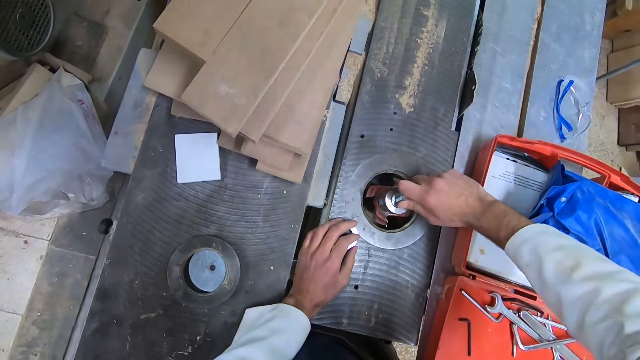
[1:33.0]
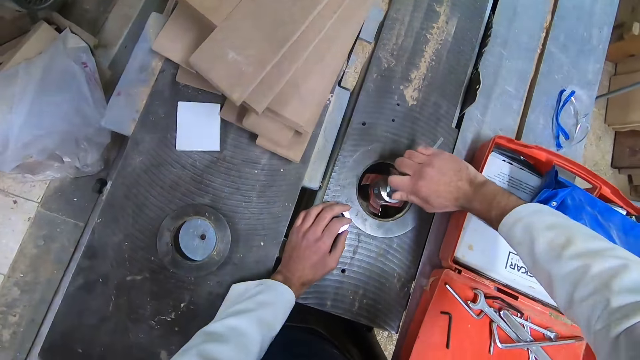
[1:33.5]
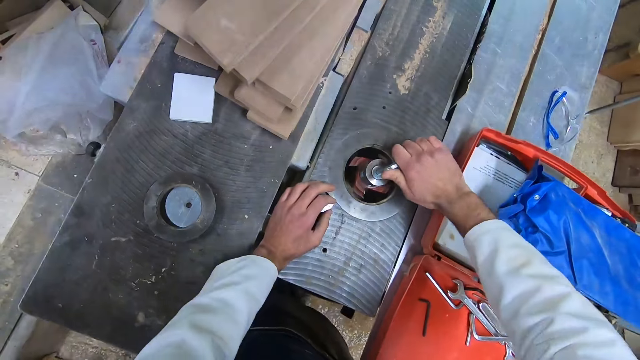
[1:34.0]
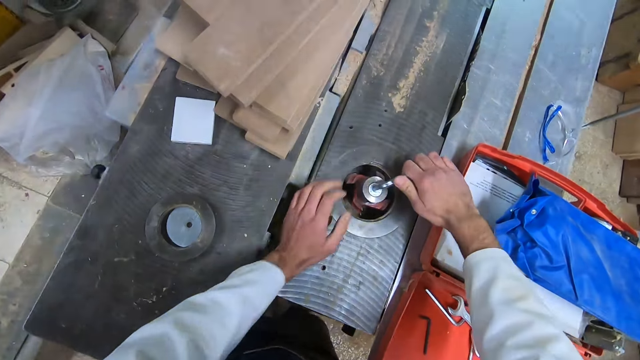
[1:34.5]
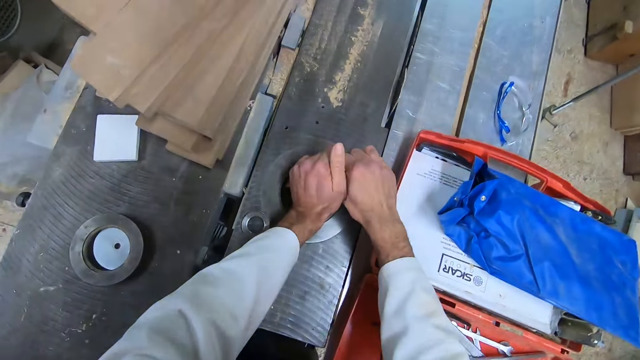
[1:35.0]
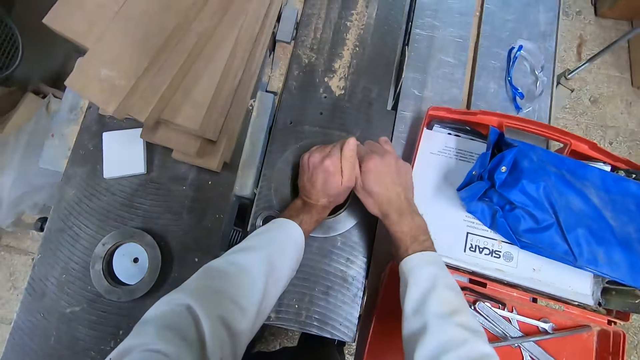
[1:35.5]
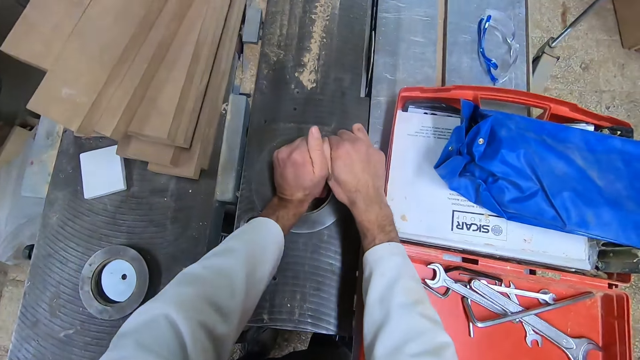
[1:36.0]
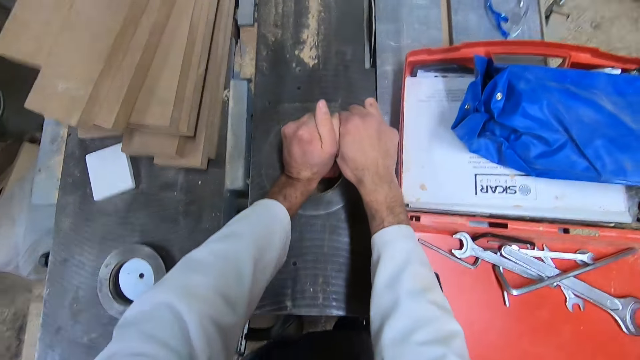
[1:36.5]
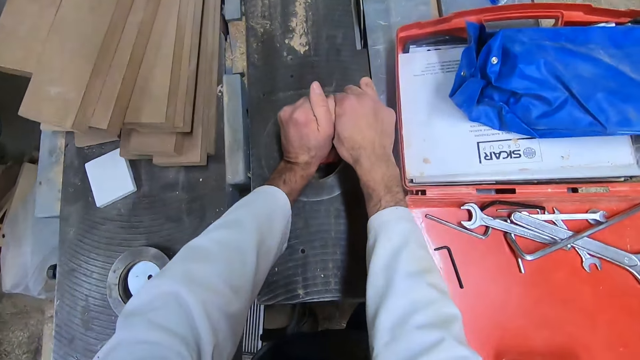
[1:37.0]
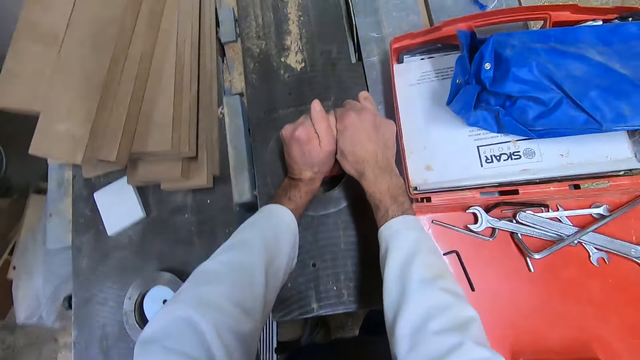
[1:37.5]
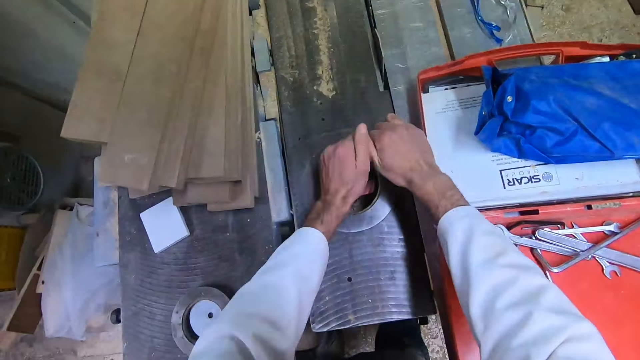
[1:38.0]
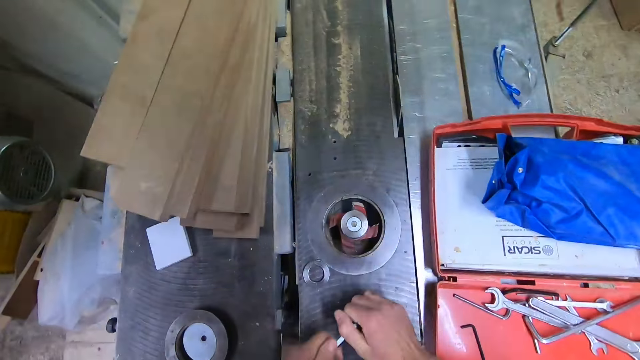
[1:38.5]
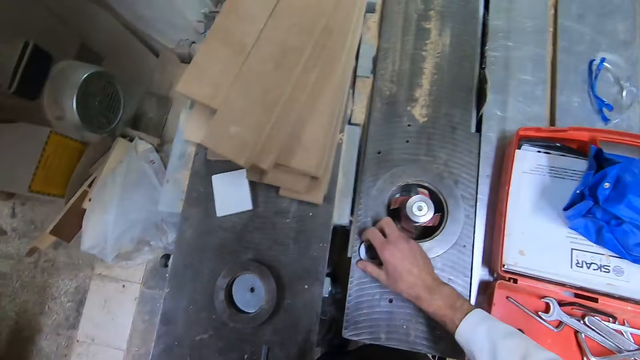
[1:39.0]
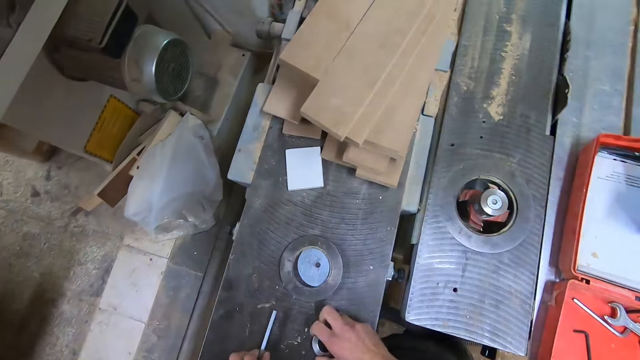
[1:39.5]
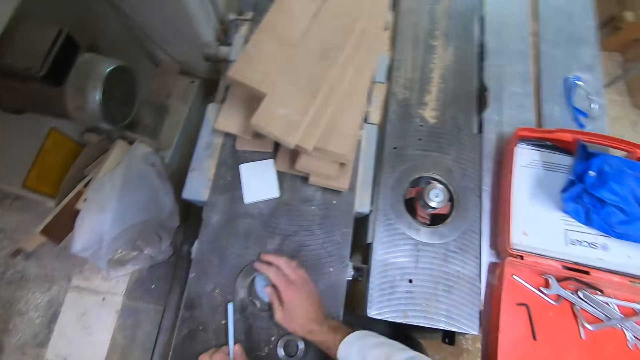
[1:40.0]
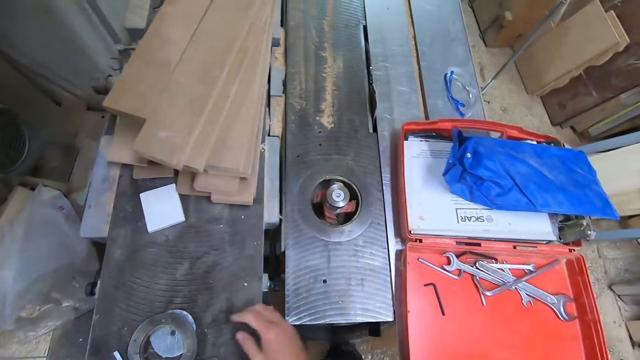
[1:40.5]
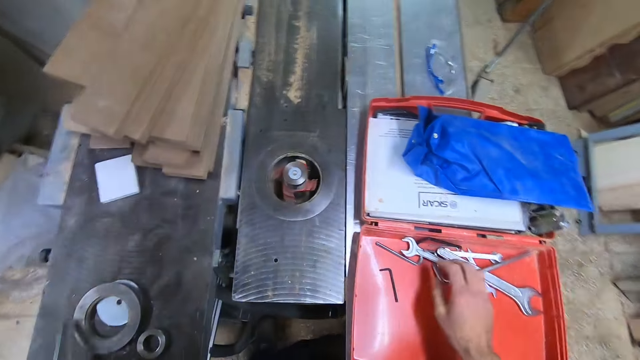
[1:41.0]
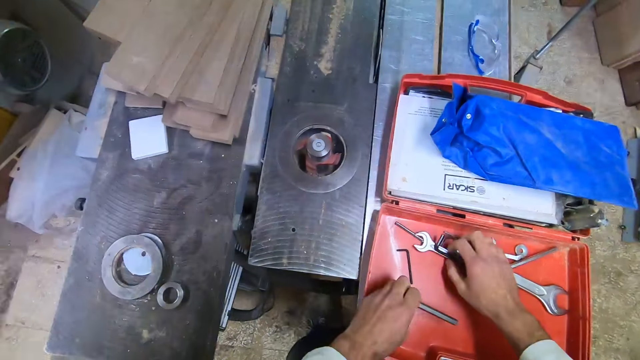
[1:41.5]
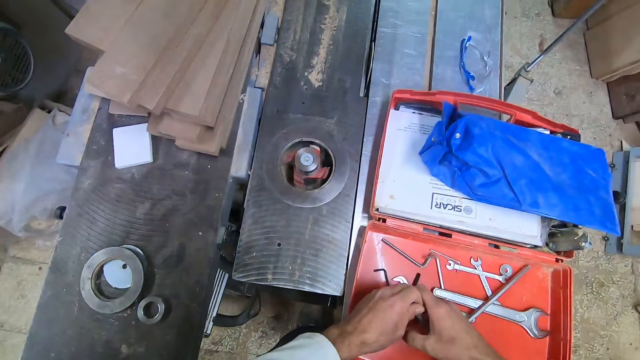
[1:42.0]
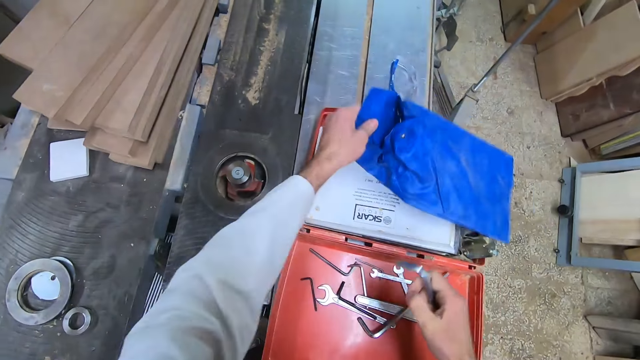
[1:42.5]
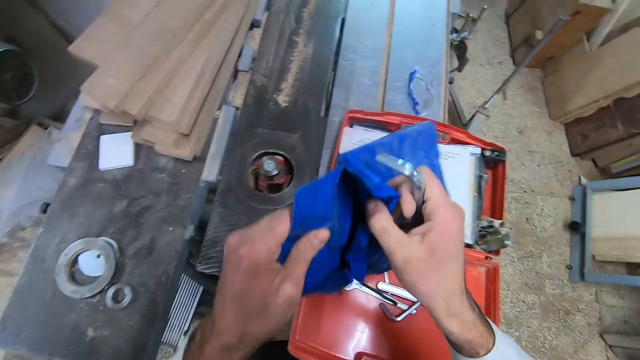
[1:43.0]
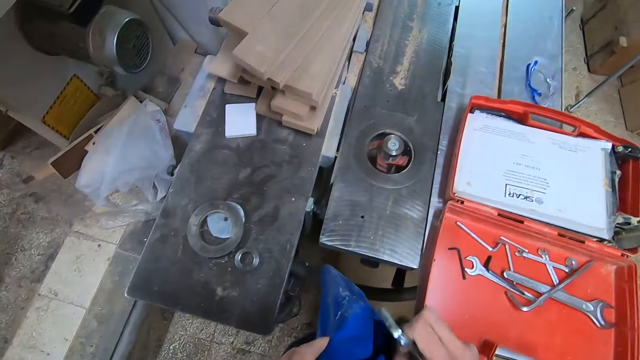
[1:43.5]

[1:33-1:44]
The camera wearer picks up the nut. They move replaced table saw parts on the table saw. They put the nut on the workbench. They push the metal away. They push the tools. They pack the wrenches back into the wrench pack from the tool box. They pick up the plastic bag.

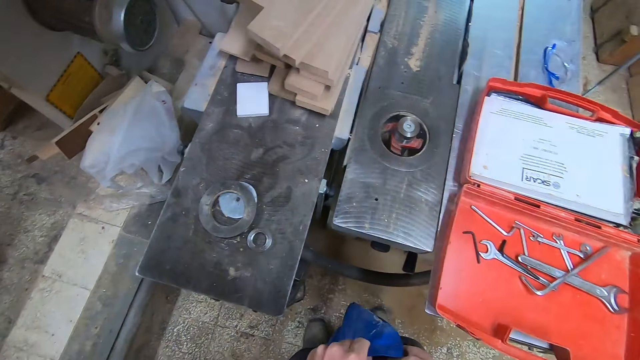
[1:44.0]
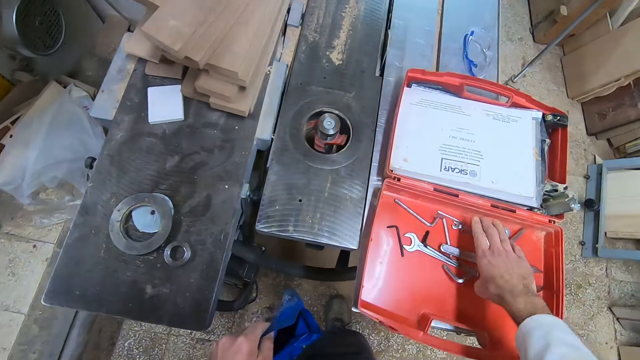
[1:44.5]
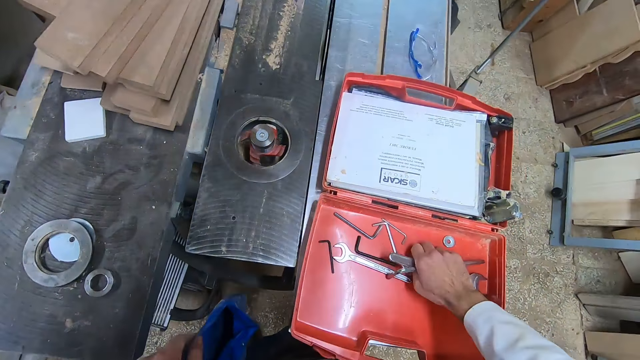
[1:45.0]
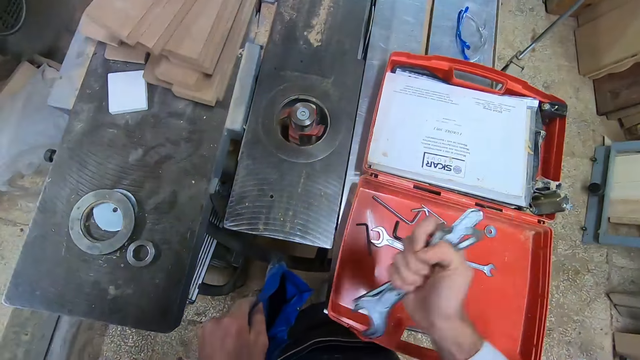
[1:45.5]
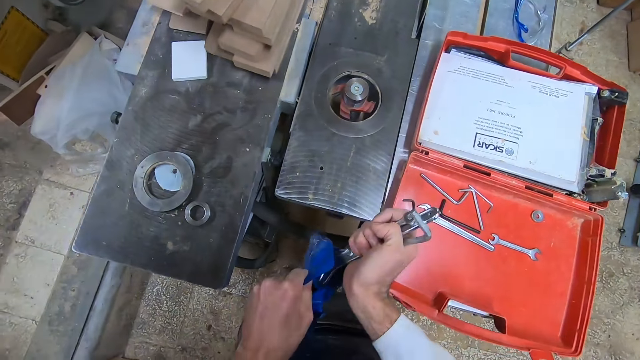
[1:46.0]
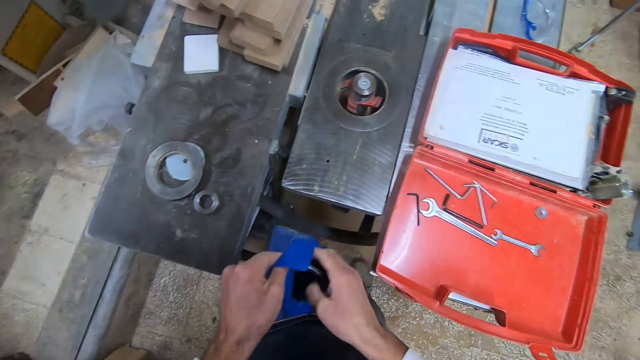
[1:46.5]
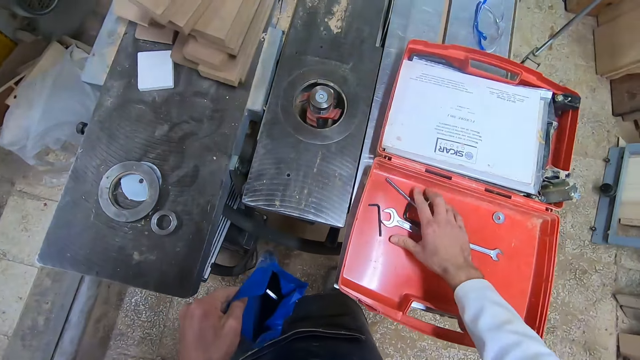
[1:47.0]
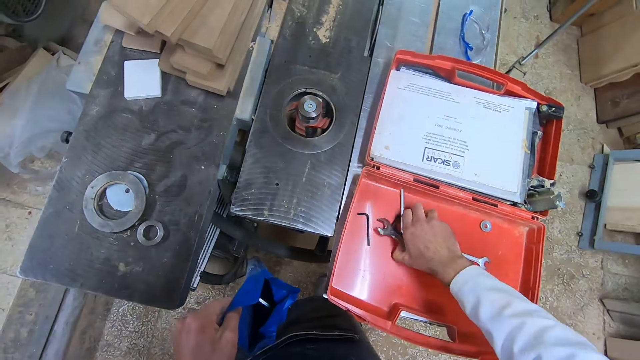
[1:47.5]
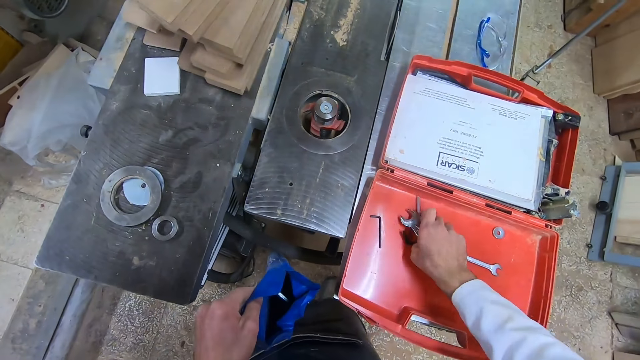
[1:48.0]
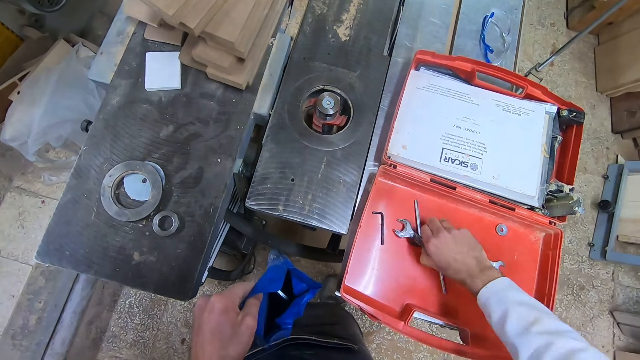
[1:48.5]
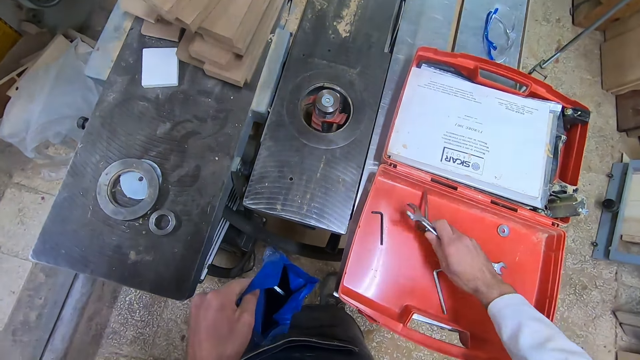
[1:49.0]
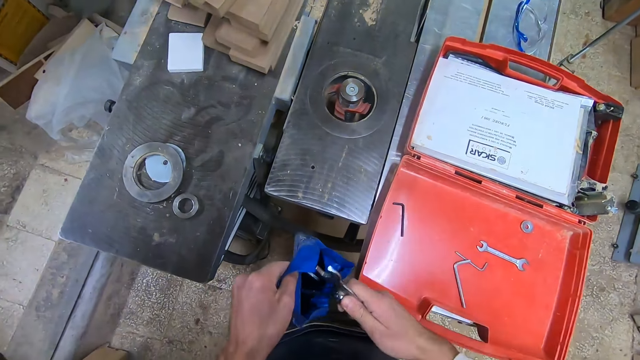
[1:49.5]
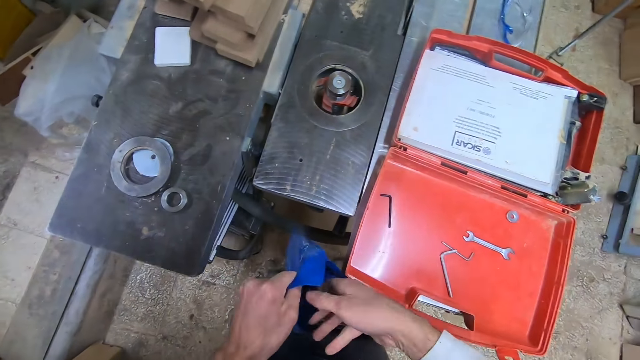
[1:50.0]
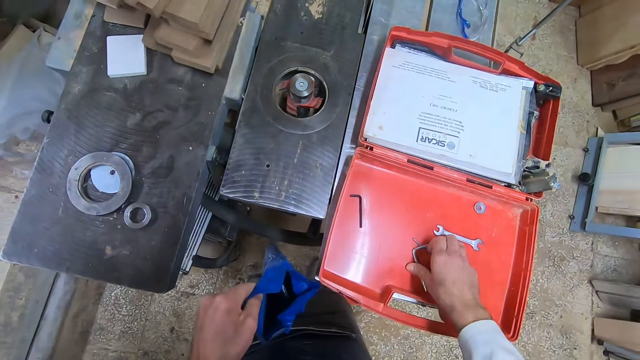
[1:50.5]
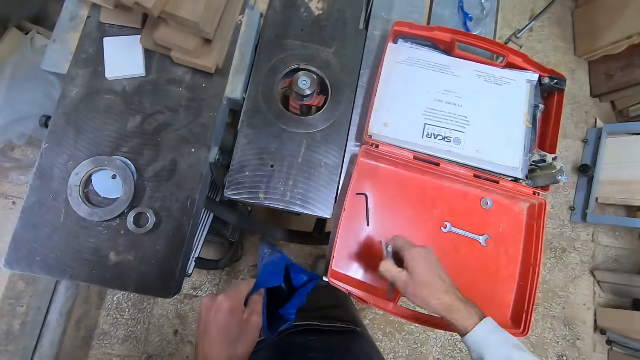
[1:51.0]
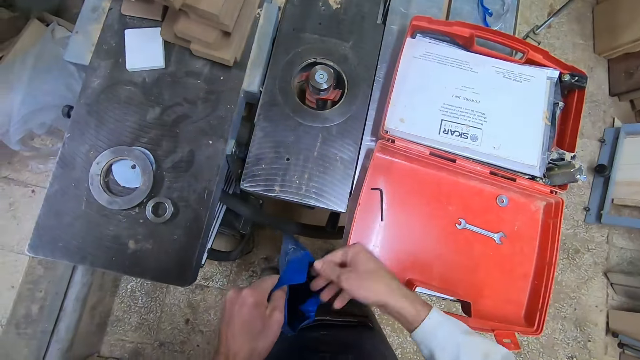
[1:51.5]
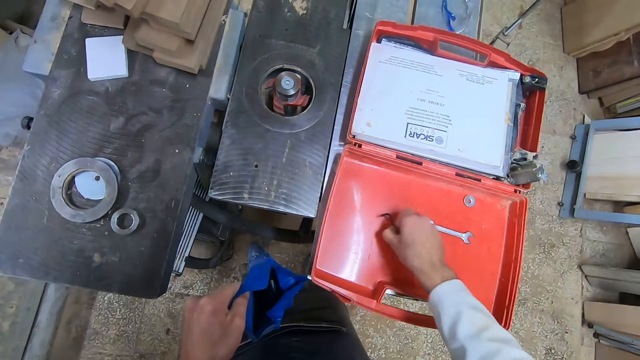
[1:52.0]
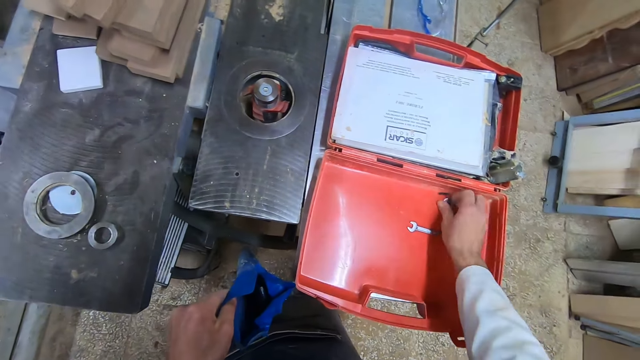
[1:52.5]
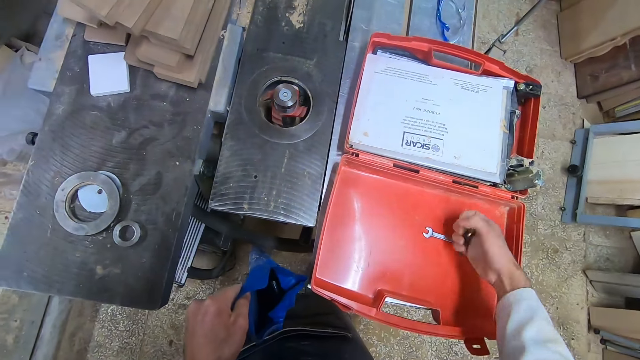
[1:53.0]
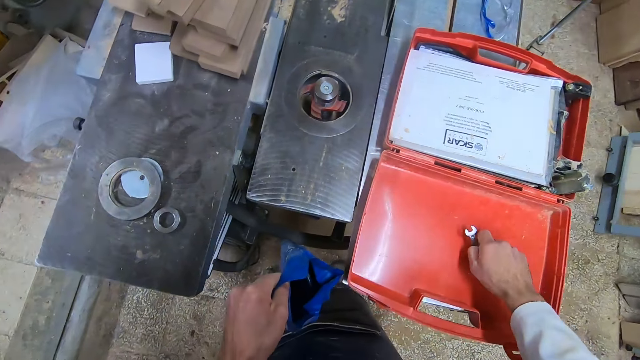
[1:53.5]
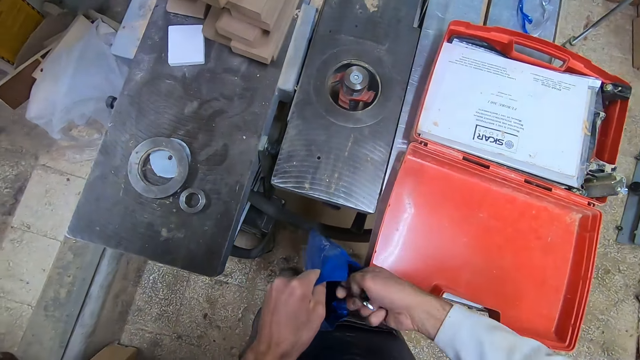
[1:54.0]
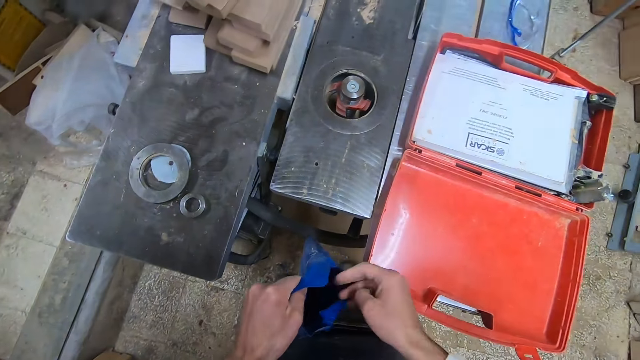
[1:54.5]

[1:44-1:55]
The camera wearer puts the hex key on the plastic bag. They pick up the tools and put the tools in the plastic bag. They pick up the tools and put the tools in the plastic bag. They pick up the tools and put the tools in the plastic bag. They pick up the hex key. They pick up the washer. They pick up the wrench. They put the hex key, wrench and the washer into the plastic bag.
